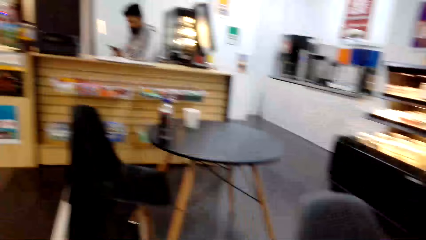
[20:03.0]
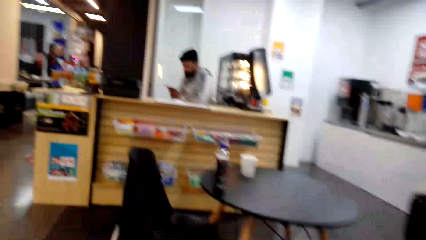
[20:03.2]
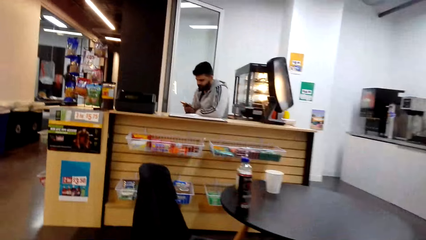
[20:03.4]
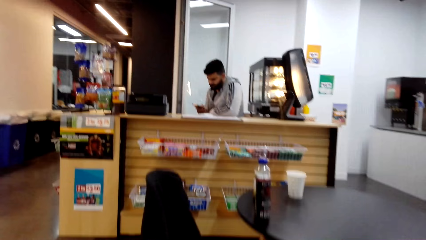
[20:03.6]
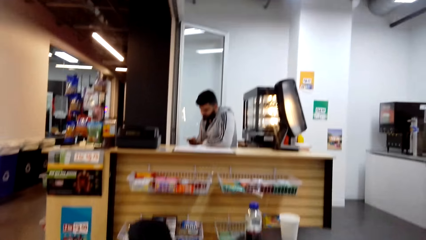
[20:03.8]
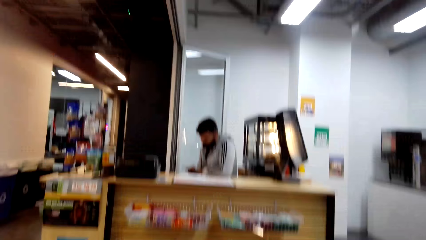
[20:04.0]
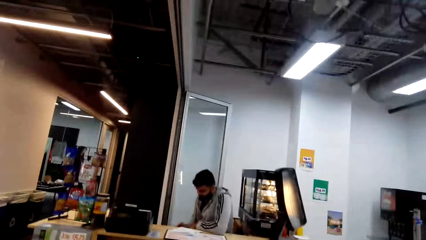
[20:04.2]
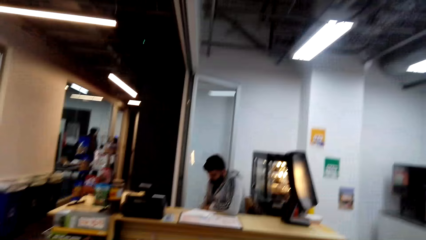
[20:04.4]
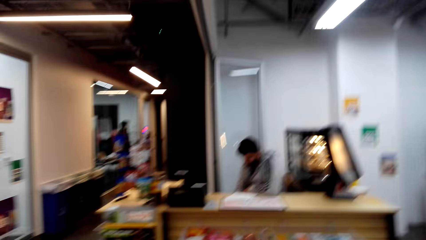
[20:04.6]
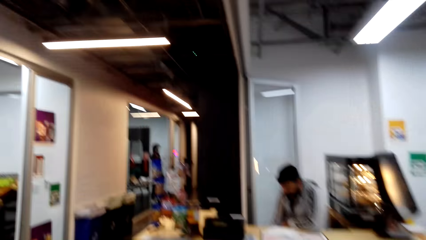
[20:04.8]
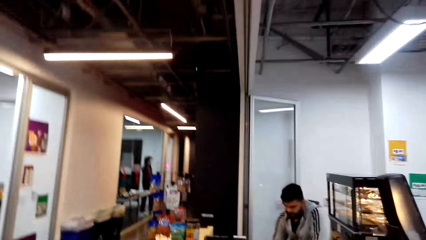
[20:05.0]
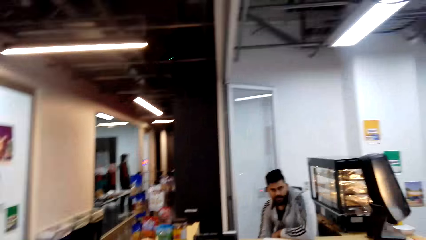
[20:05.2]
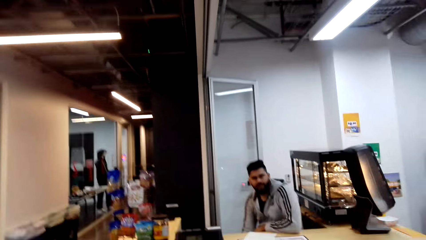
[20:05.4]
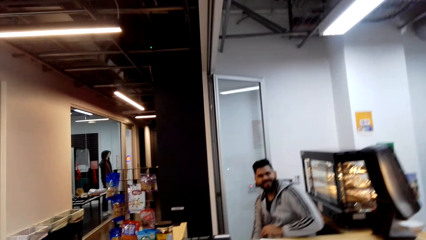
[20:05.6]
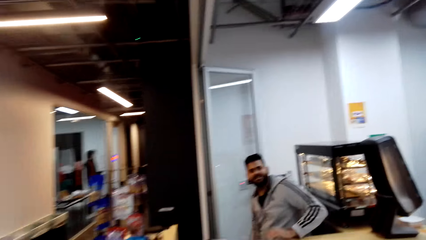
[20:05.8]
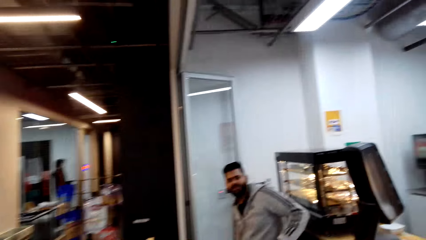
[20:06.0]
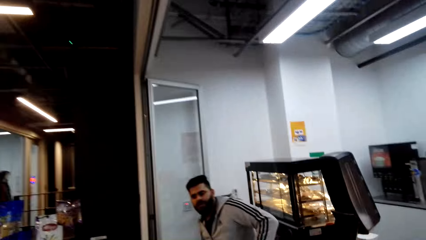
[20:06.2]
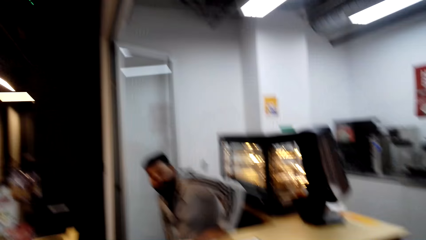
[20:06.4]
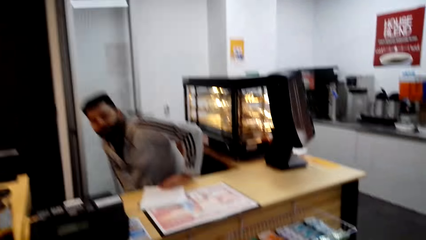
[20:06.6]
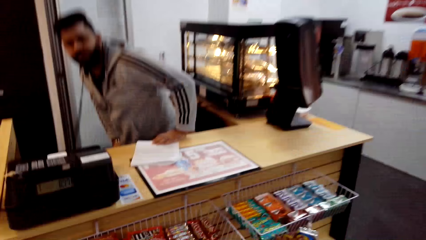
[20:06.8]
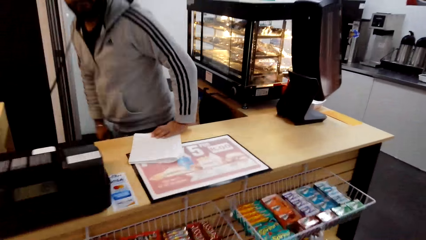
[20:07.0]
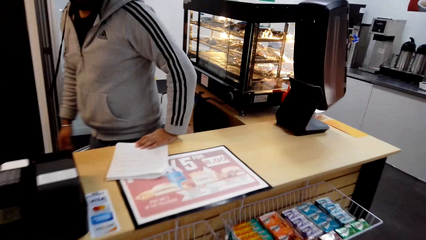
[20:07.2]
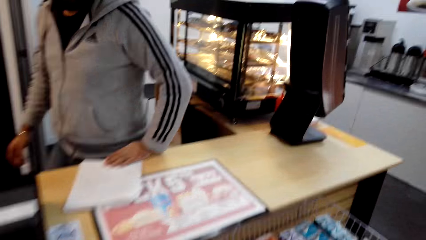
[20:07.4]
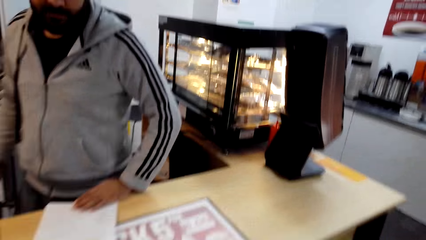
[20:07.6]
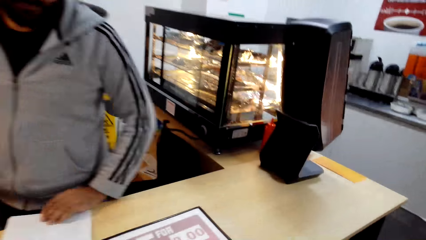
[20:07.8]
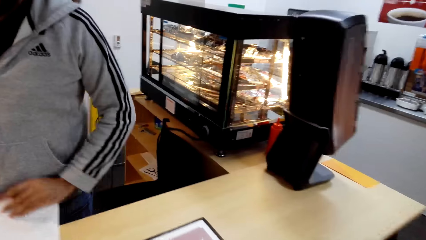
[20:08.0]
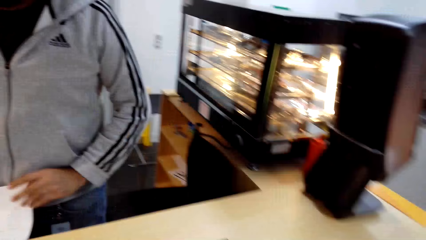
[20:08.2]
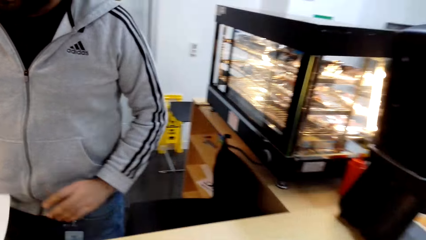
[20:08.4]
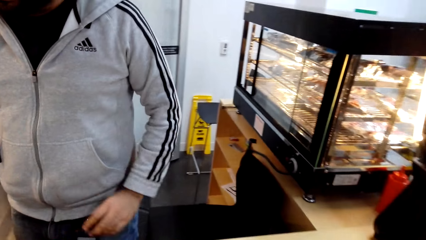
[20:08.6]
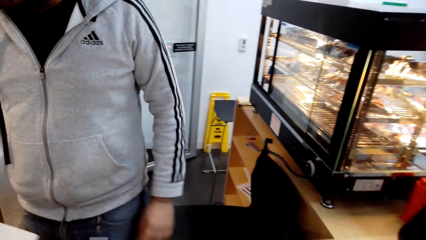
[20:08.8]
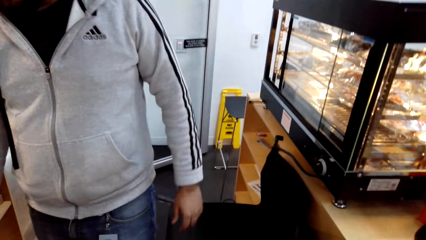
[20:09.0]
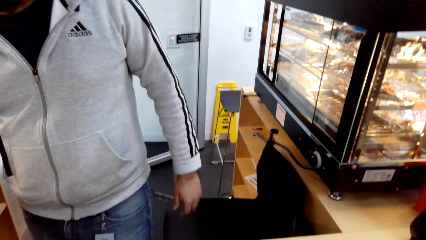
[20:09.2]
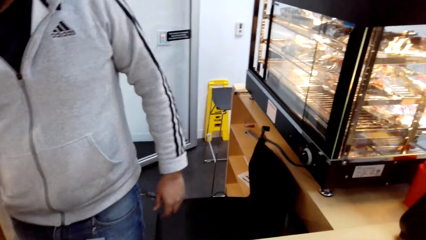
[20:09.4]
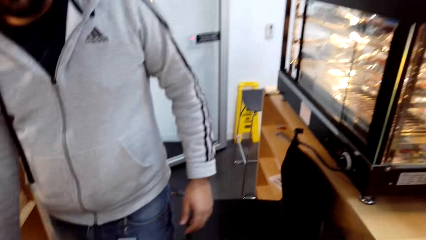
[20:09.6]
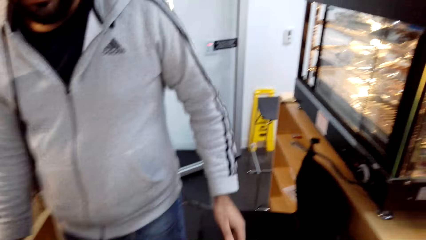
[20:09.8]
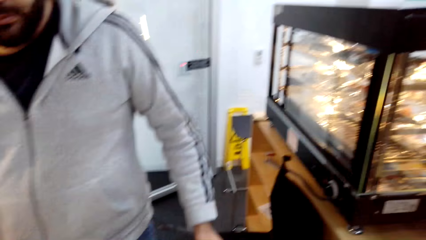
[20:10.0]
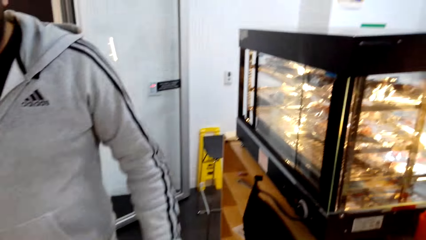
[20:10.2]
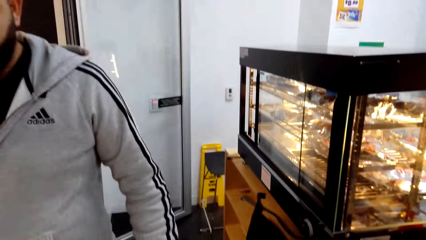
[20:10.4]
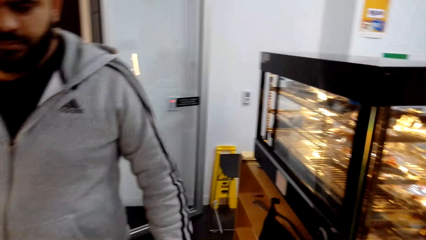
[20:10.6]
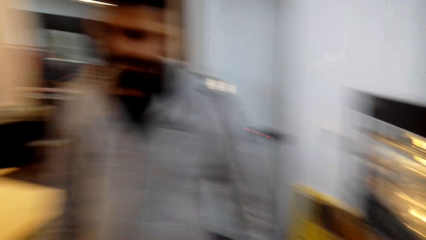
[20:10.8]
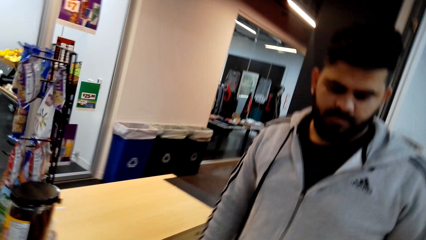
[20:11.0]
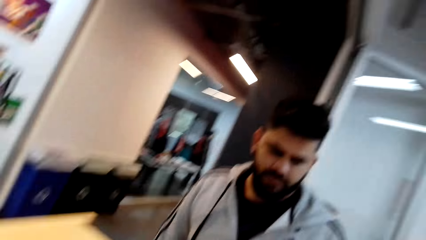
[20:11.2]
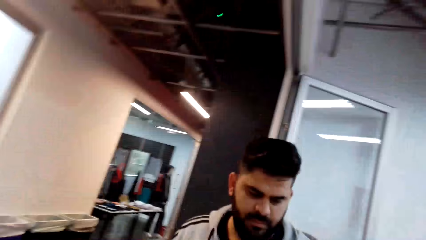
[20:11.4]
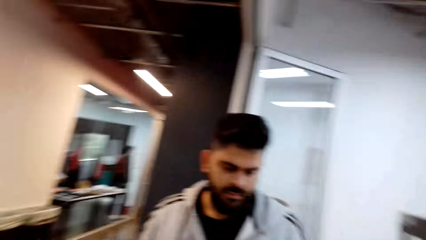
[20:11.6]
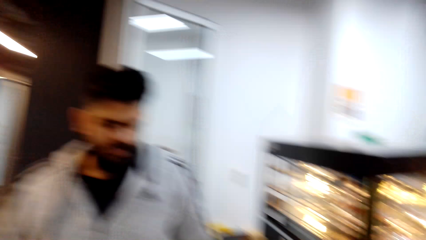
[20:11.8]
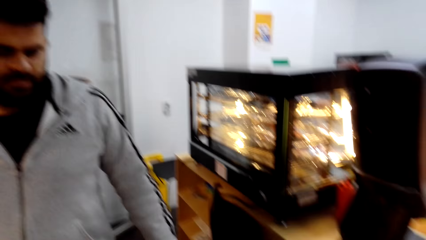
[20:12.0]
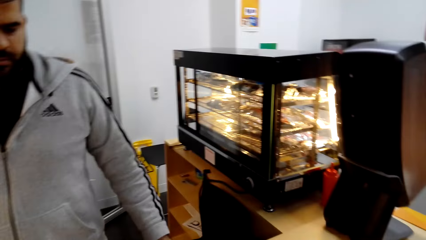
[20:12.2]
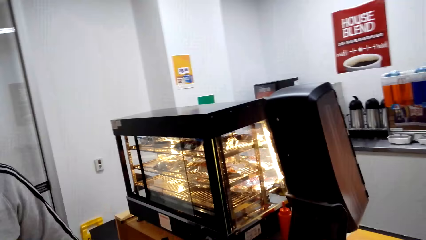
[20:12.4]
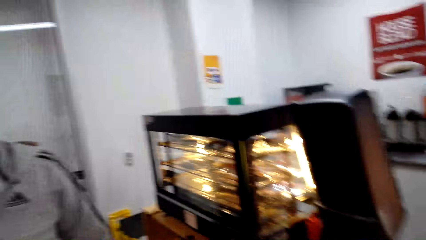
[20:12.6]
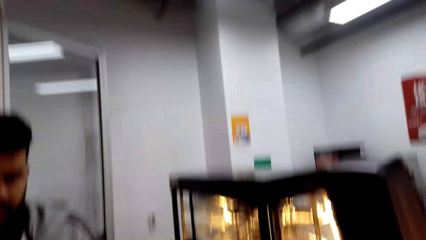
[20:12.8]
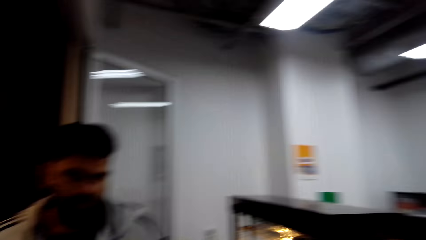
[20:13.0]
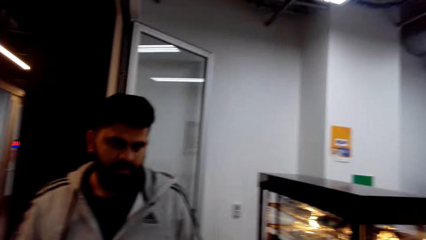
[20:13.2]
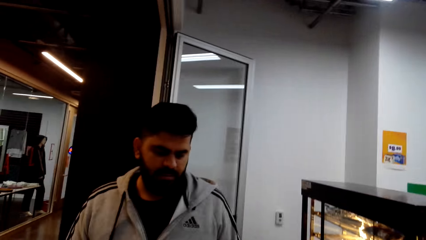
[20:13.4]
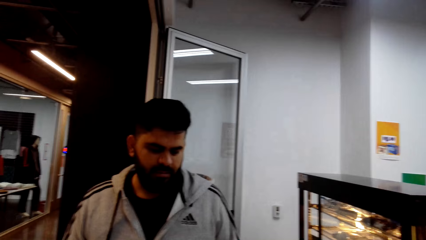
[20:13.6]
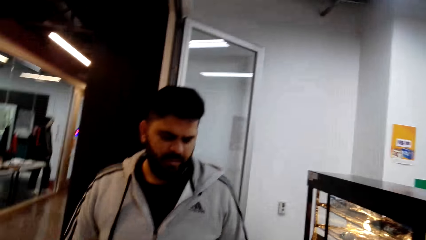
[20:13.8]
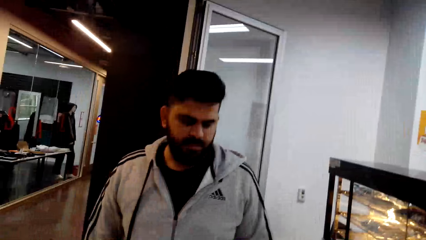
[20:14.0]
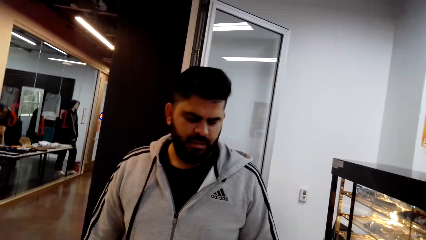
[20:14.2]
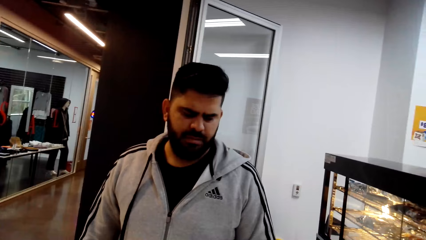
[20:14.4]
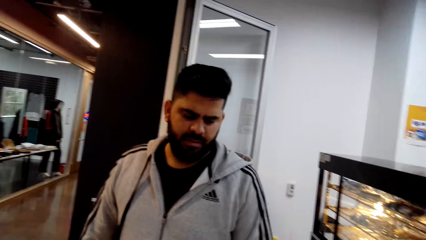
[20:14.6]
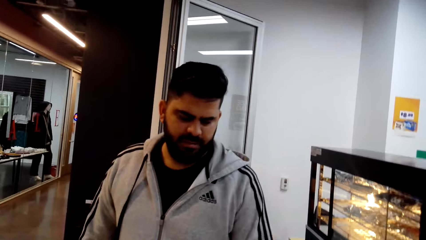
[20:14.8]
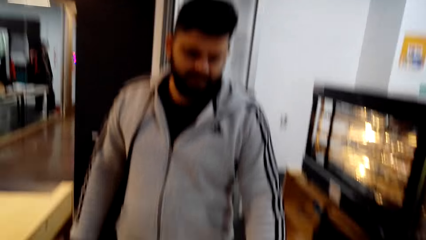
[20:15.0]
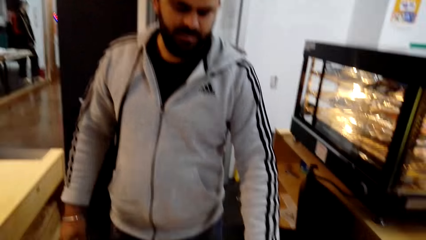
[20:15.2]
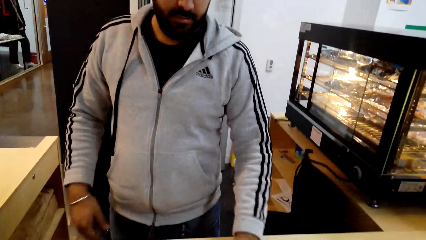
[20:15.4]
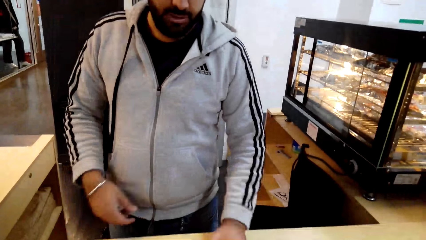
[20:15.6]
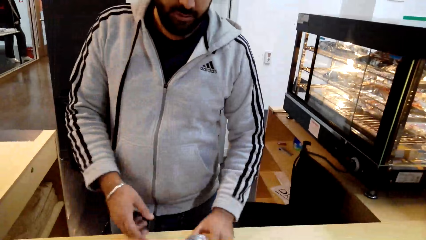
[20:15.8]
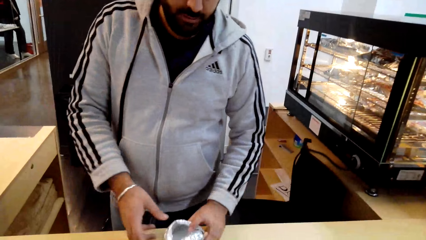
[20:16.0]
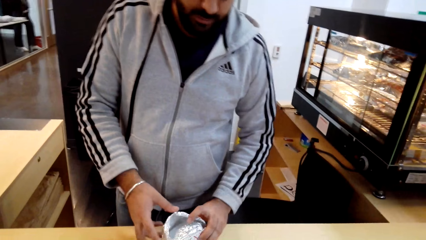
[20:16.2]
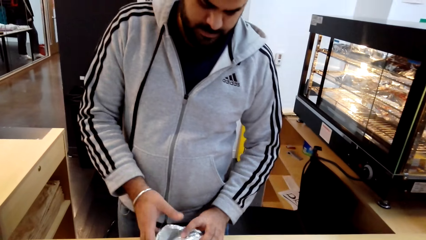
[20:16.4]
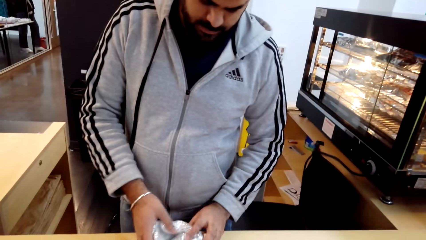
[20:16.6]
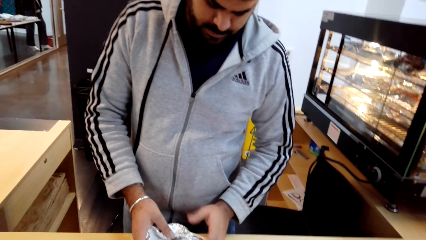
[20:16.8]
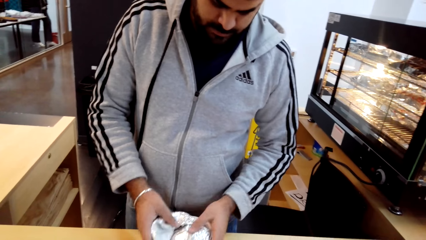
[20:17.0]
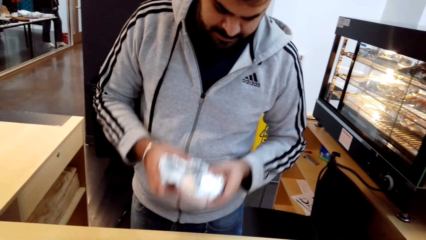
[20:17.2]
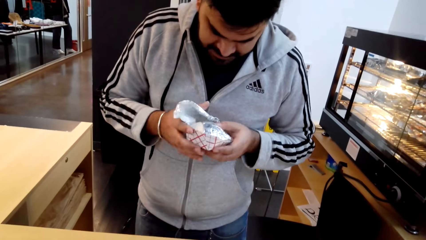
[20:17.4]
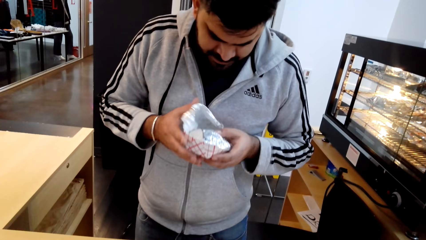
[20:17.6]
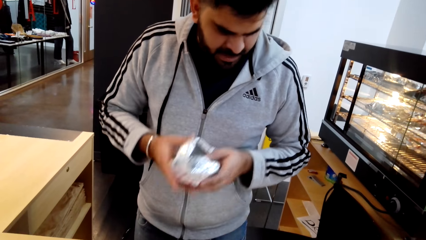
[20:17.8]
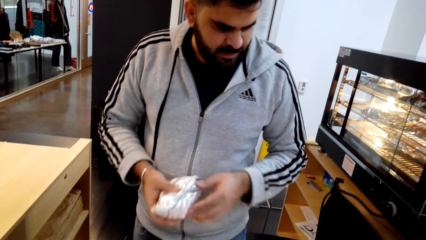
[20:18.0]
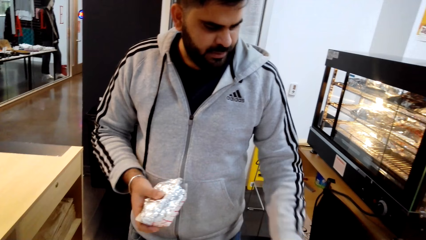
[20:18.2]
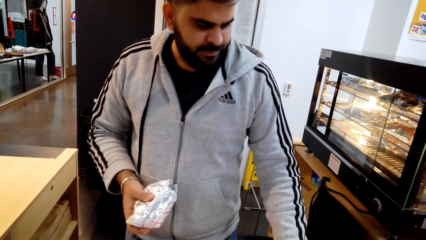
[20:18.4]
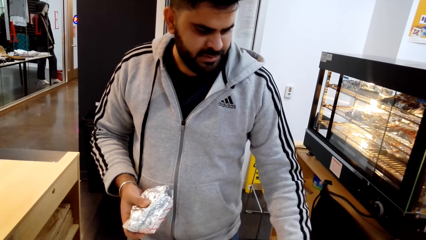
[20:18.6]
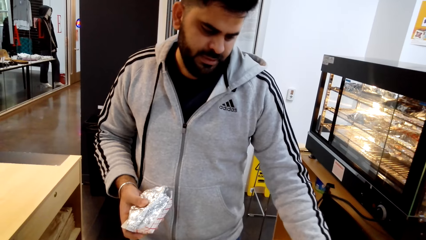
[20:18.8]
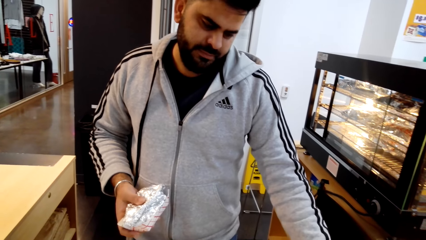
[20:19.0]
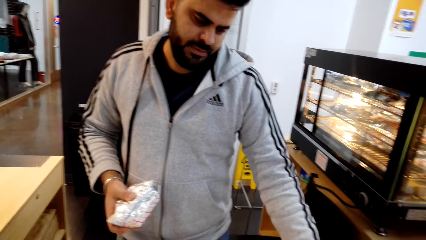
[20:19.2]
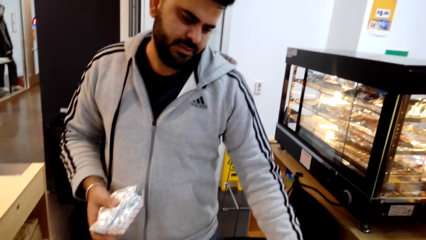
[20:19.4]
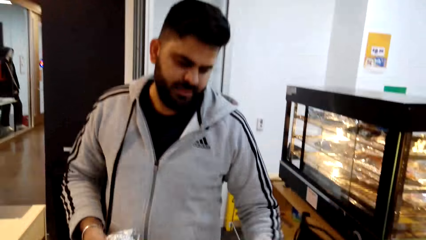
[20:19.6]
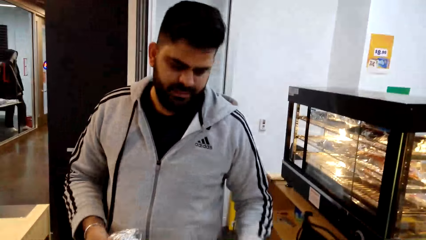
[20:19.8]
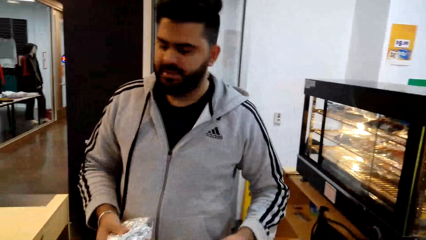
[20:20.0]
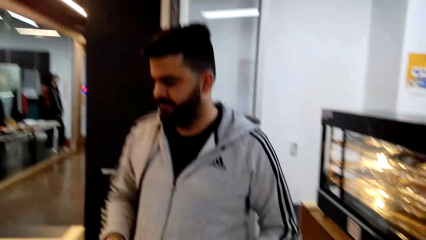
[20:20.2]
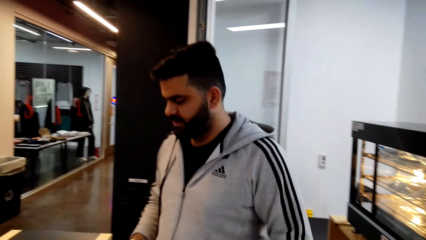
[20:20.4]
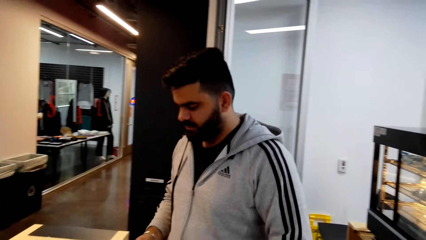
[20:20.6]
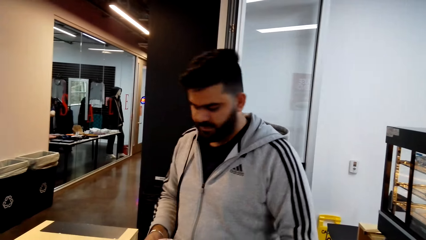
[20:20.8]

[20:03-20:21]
The camera wearer talks to a man. The man stands. The camera wearer dialogs with the man. The man takes something from the camera wearer.
